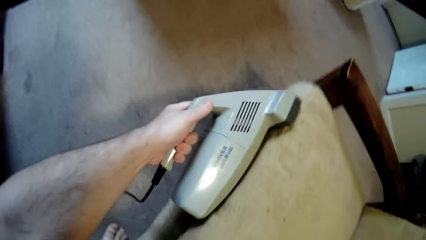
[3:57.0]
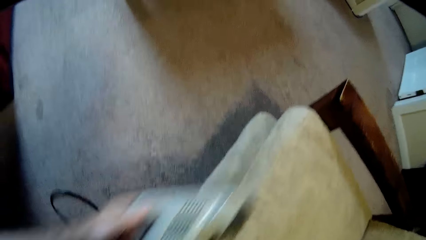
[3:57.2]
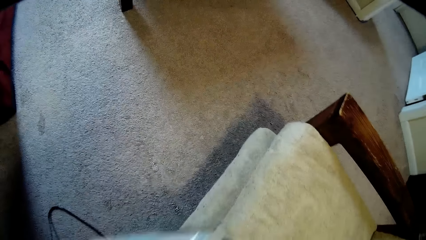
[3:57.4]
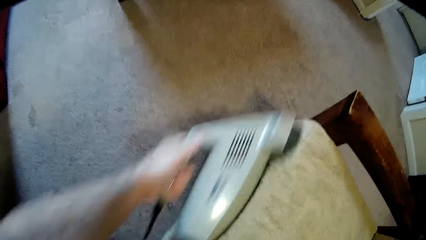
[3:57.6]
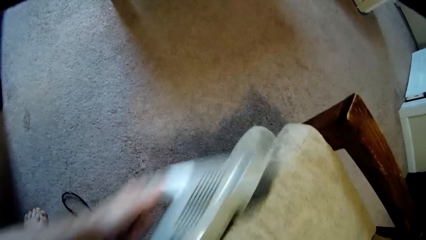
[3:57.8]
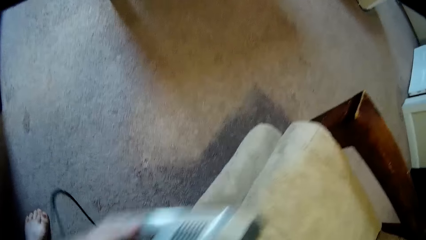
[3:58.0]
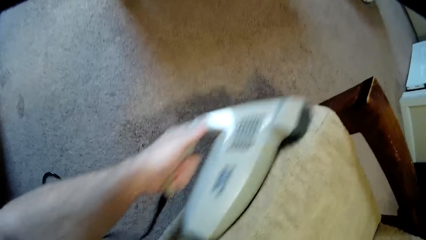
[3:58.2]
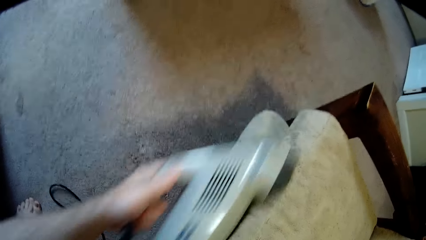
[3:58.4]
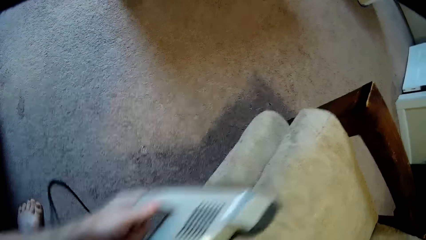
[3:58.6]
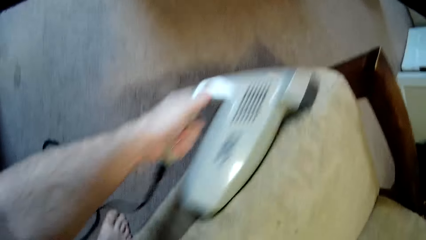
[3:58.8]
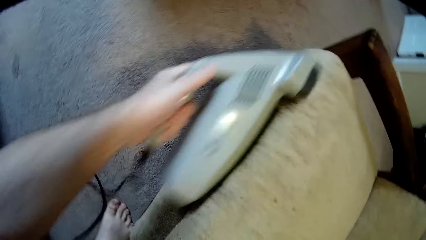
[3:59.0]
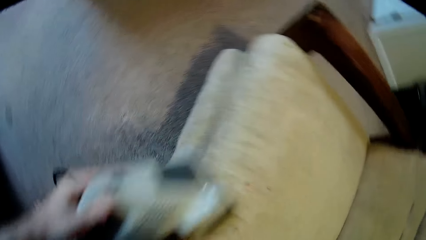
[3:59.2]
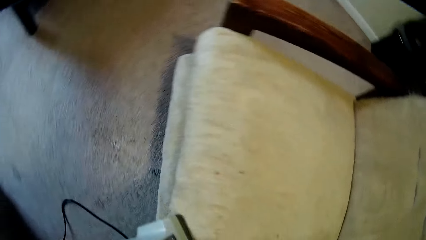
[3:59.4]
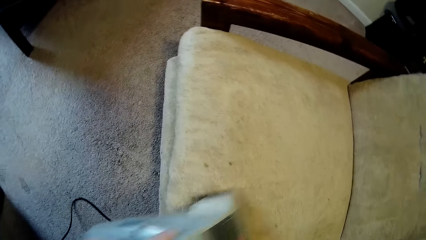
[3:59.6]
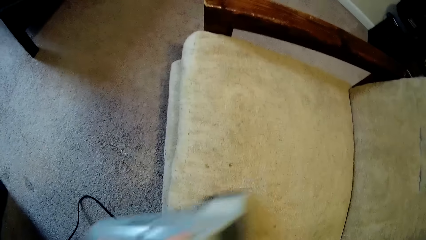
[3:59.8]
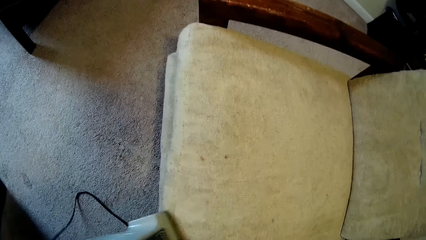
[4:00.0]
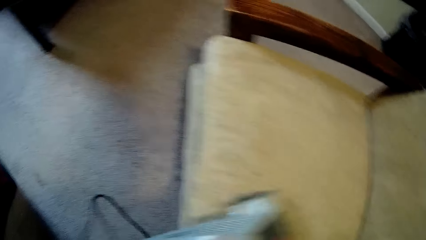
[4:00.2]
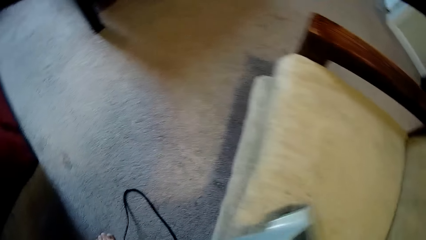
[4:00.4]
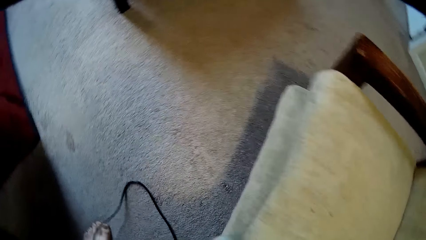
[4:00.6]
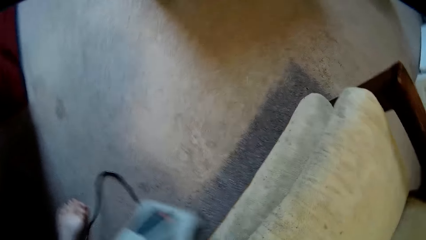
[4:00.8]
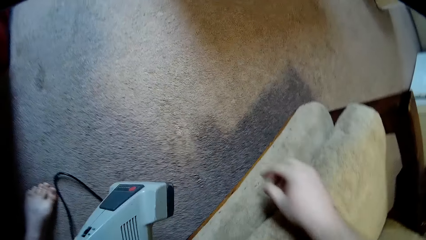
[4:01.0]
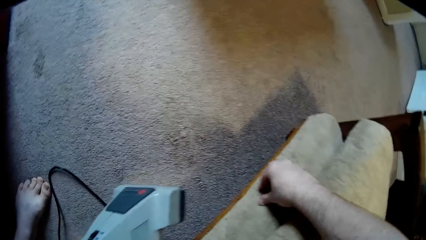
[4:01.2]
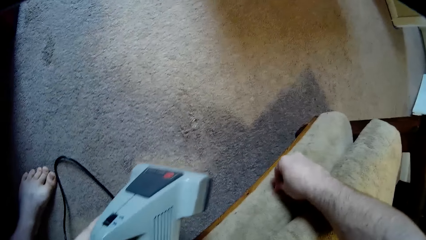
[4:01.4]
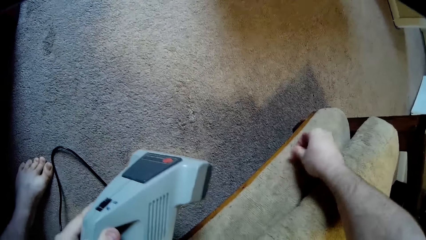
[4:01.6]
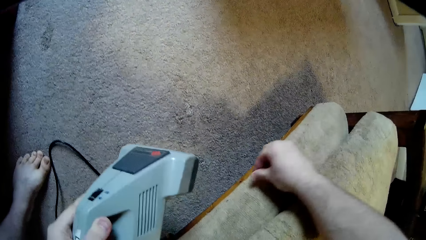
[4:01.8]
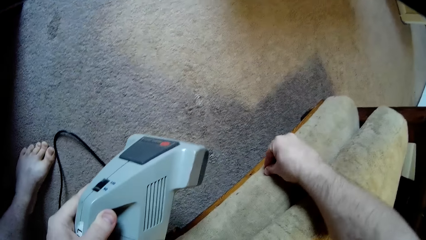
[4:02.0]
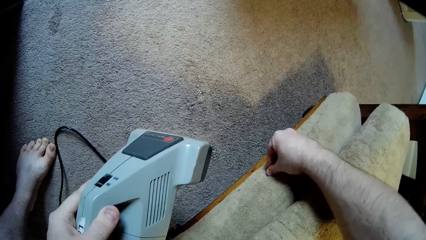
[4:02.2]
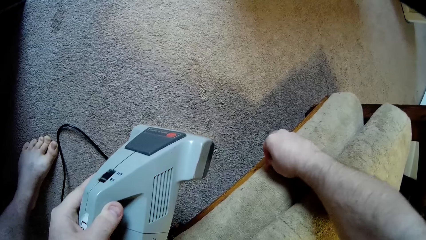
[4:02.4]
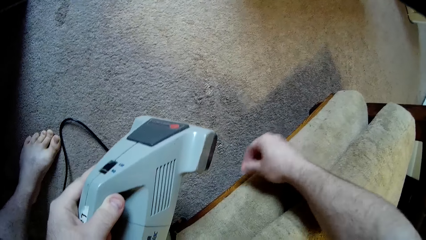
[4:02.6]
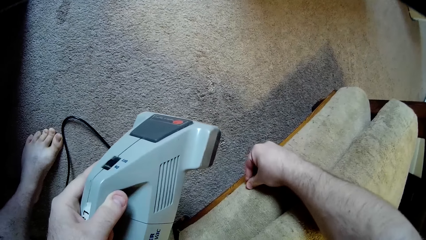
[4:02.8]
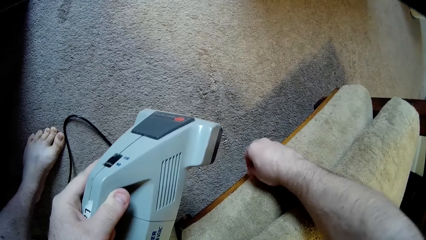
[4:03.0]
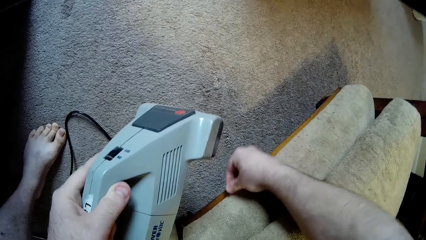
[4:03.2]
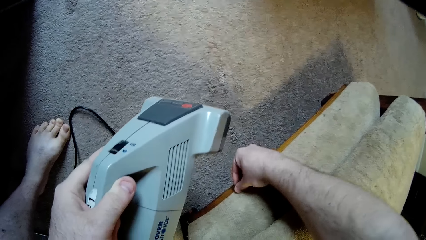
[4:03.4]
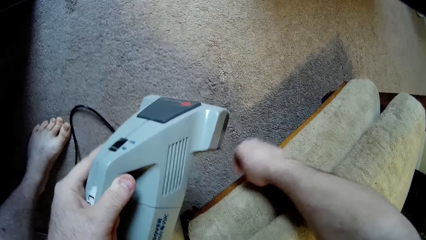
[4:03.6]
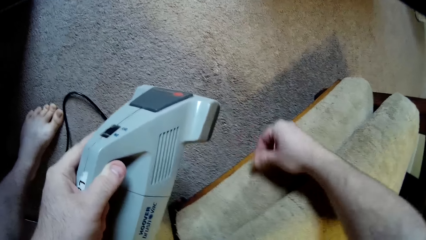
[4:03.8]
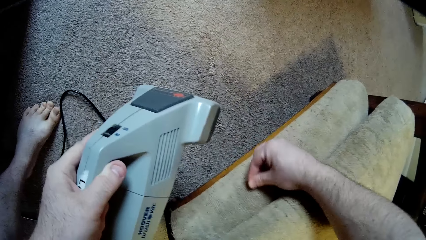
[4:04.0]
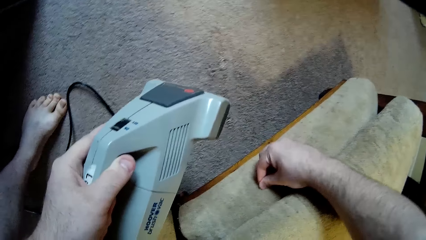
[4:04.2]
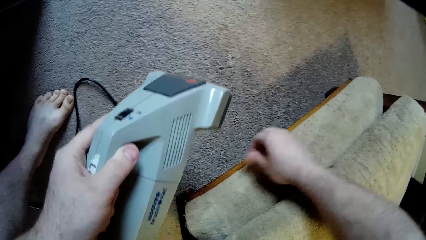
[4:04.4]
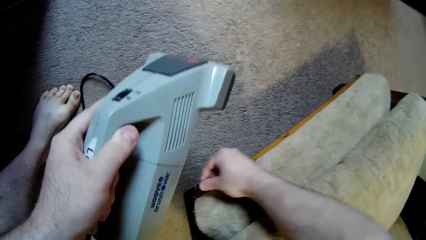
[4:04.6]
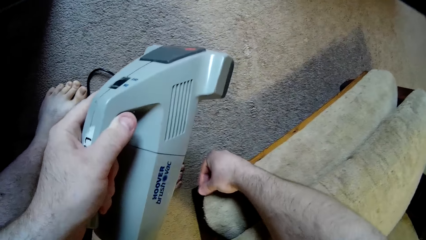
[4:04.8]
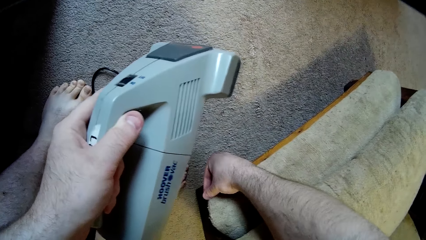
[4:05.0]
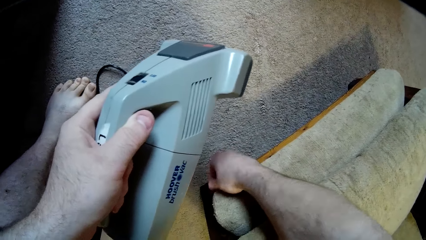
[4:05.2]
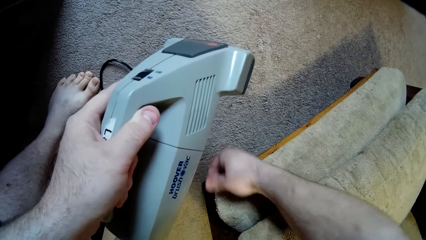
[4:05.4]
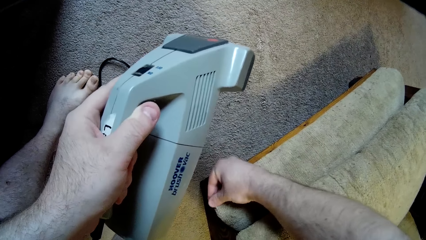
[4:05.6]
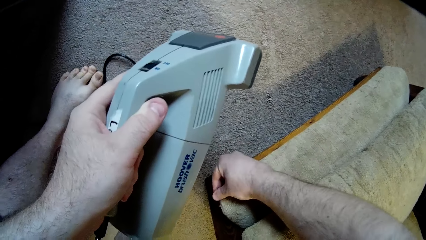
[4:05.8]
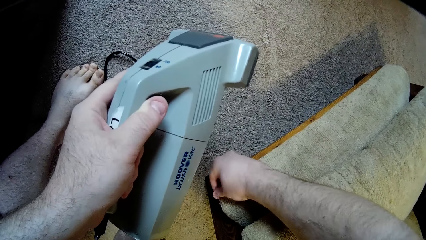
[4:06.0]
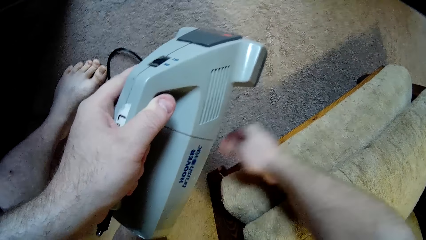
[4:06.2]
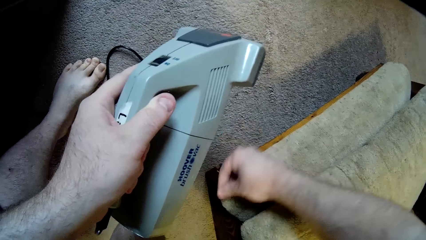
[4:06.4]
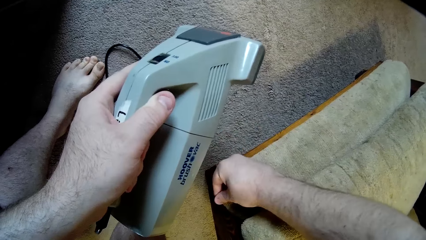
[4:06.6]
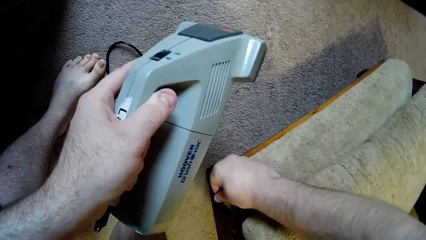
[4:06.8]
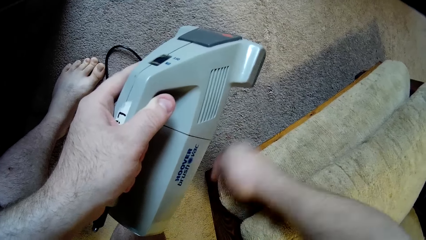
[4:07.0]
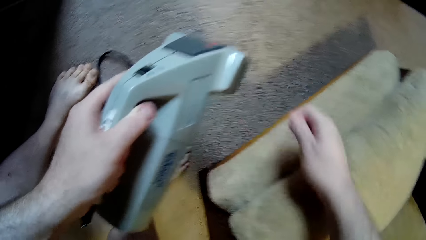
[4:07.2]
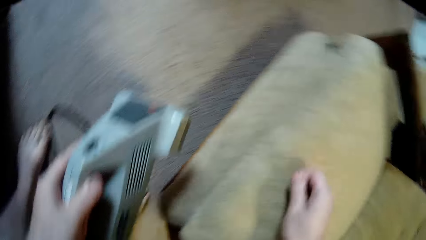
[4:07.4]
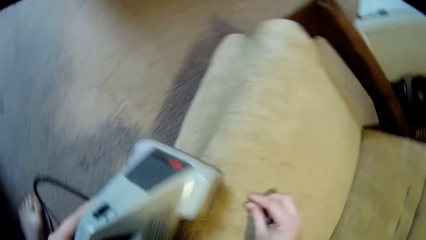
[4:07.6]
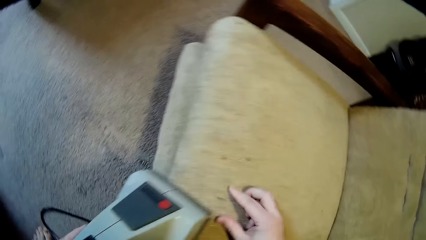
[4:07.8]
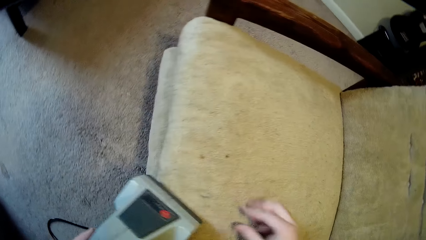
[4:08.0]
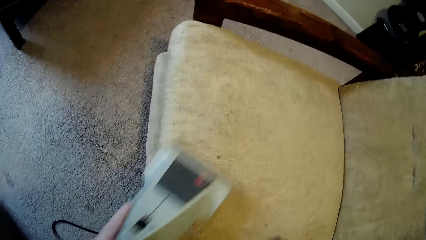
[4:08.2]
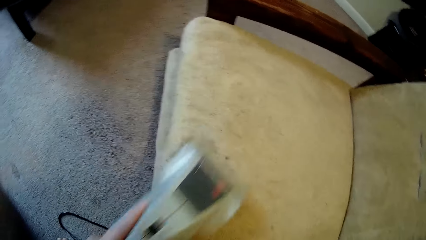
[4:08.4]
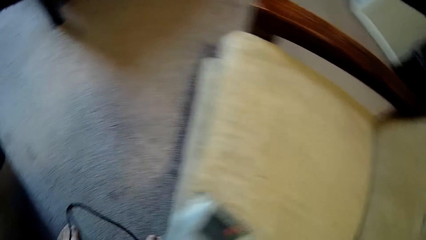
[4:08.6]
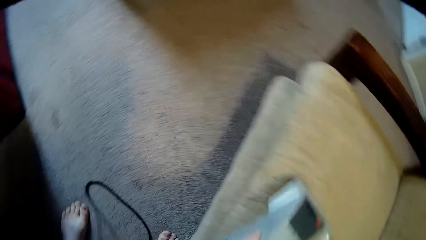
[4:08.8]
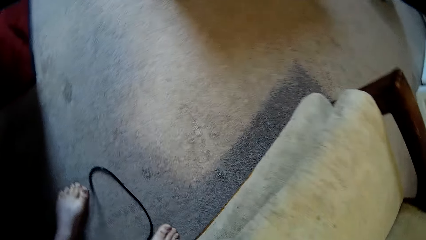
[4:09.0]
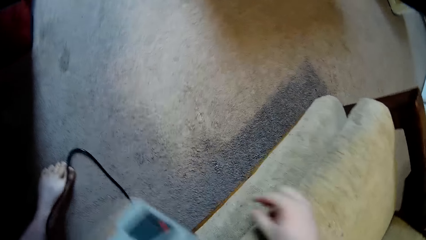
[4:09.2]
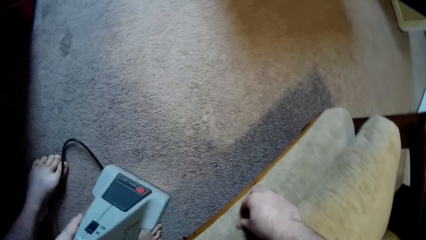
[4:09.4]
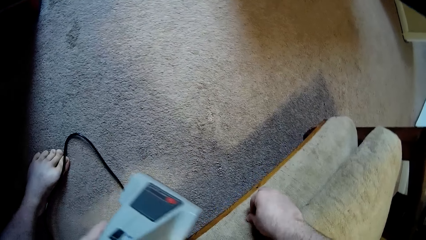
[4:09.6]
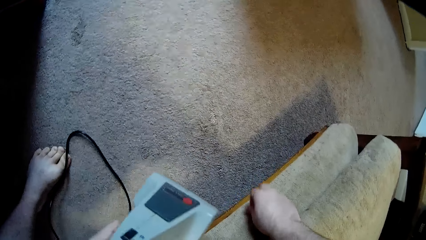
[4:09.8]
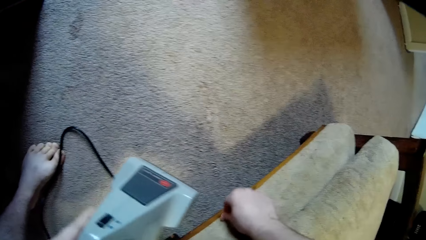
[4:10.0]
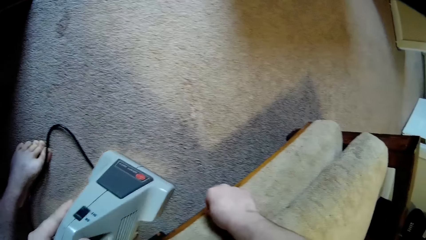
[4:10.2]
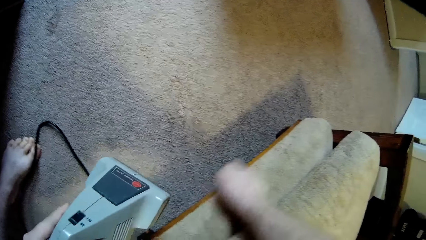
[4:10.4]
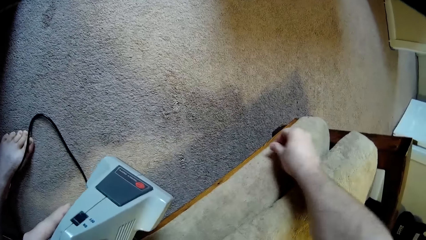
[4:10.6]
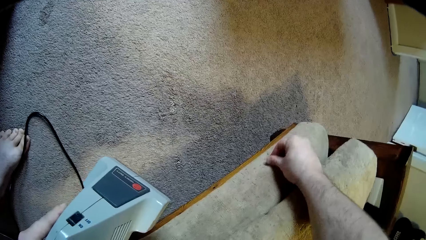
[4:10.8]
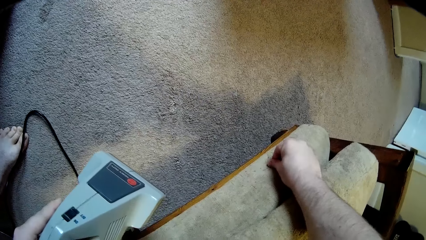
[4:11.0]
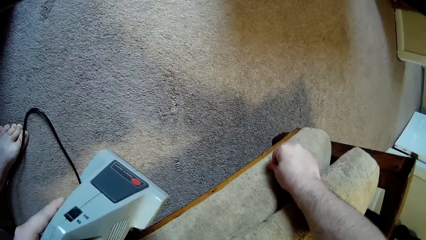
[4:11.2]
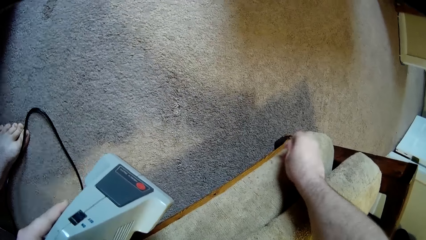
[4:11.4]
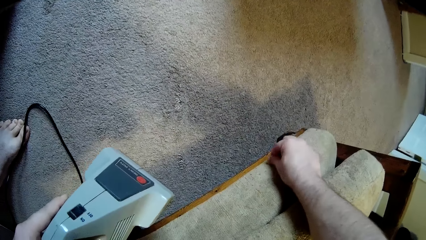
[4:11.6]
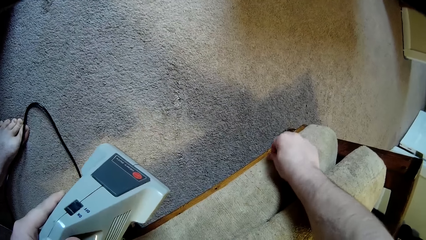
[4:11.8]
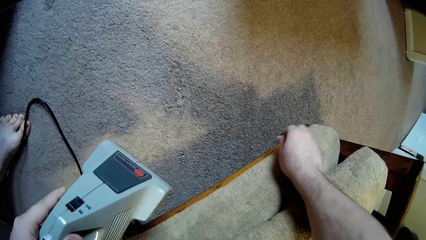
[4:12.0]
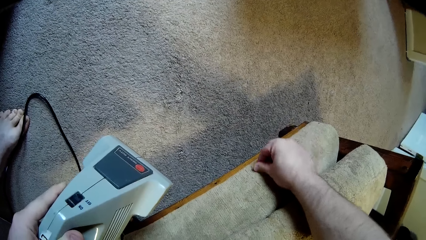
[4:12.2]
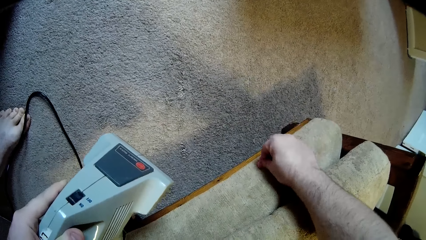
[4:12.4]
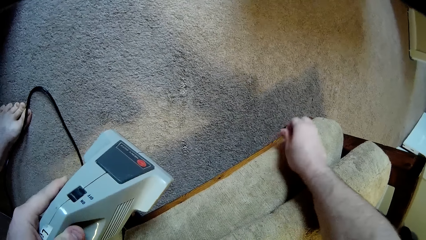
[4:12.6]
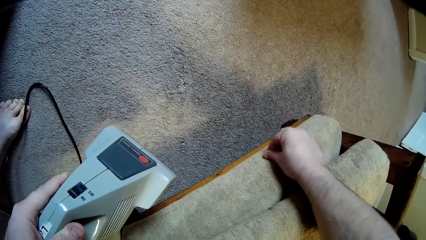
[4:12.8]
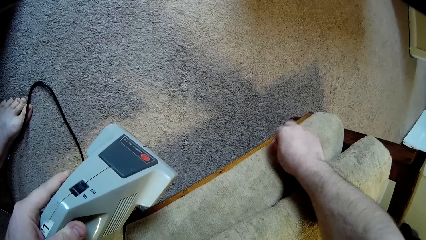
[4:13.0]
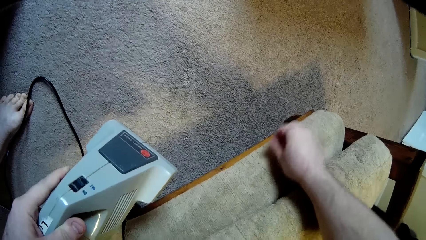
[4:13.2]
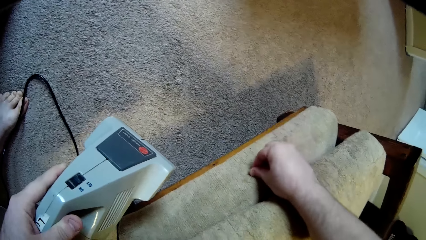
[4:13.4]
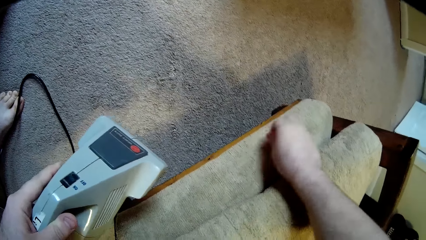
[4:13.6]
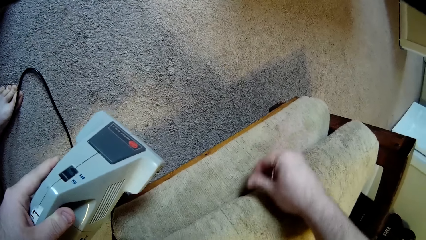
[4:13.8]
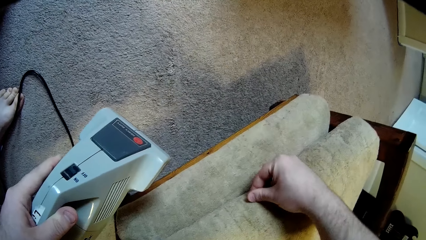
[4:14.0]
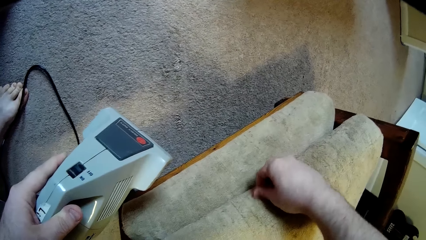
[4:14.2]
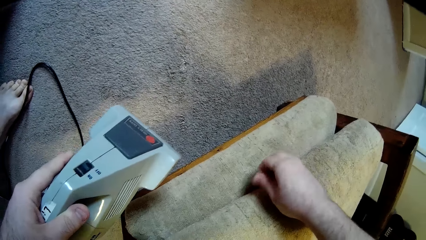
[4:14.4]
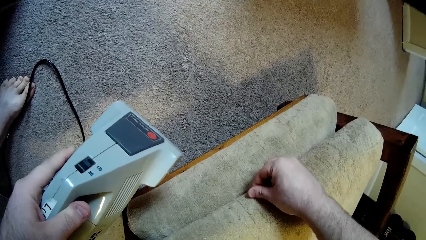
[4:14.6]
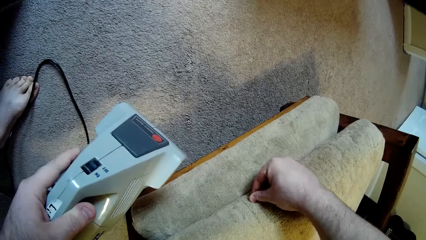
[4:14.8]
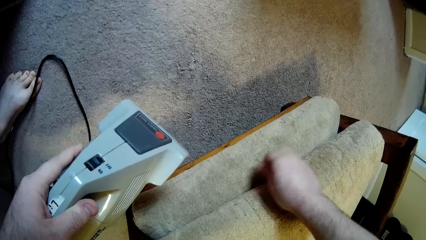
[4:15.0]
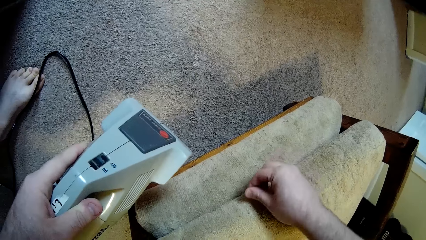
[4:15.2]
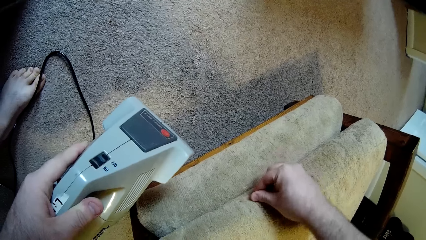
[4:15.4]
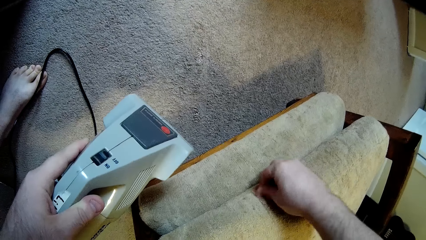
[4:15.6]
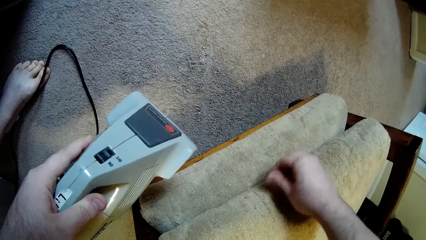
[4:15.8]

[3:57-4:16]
The camera wearer picks the dirt from the sofa using the finger. They clean the sofa using the sofa cleaning machine. They pick the dirt from the sofa using the finger.
